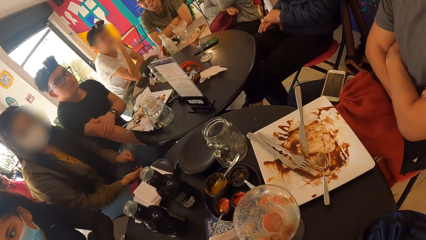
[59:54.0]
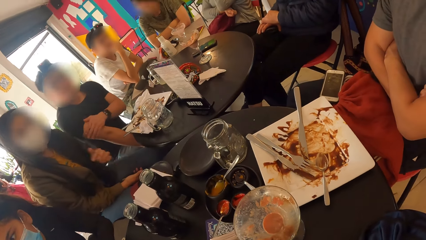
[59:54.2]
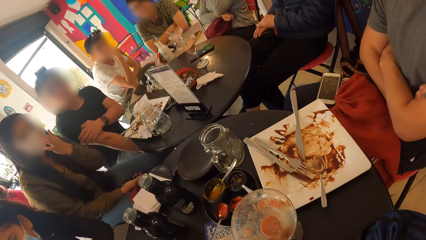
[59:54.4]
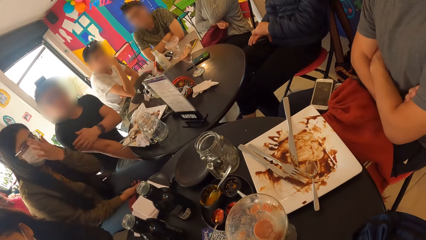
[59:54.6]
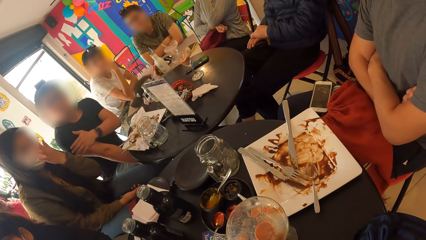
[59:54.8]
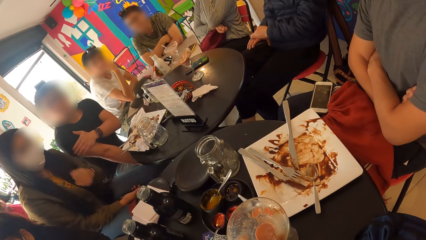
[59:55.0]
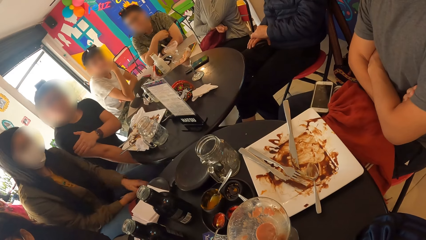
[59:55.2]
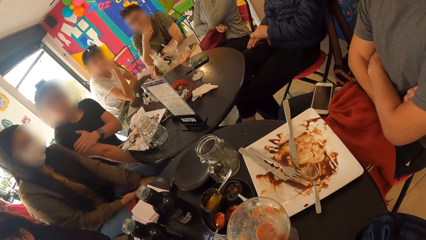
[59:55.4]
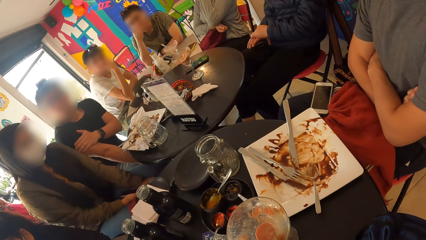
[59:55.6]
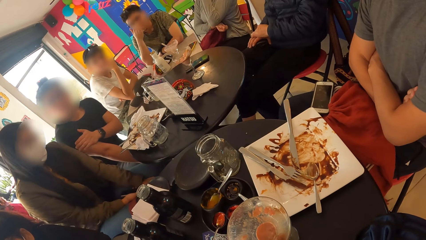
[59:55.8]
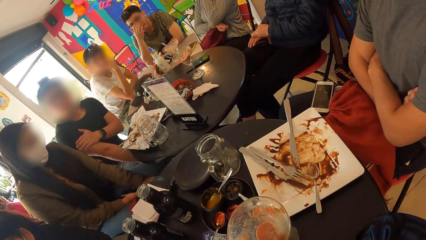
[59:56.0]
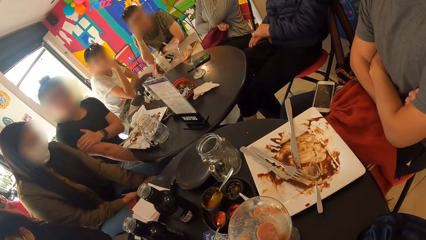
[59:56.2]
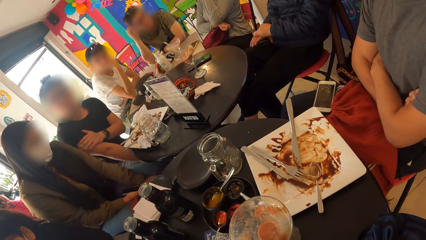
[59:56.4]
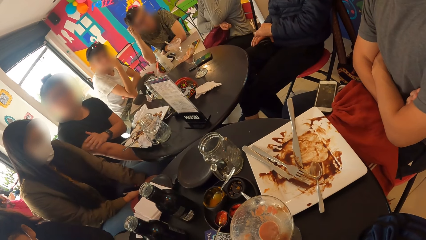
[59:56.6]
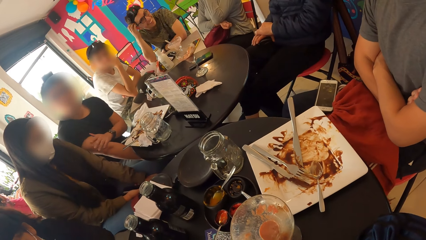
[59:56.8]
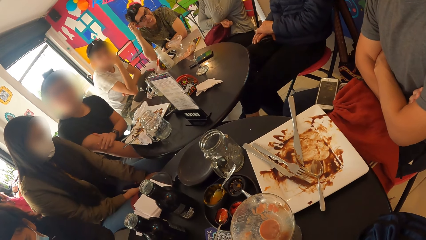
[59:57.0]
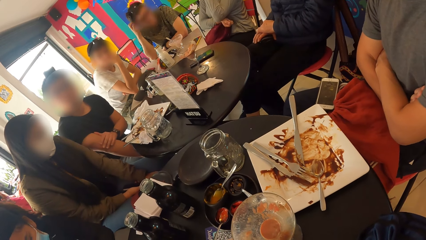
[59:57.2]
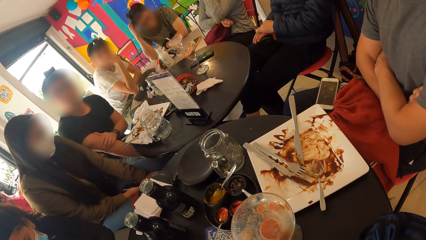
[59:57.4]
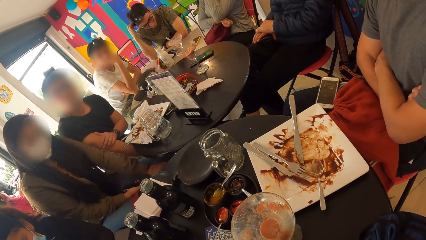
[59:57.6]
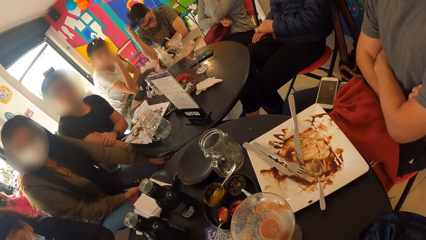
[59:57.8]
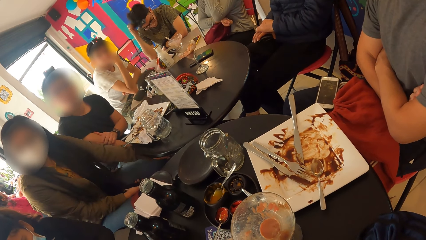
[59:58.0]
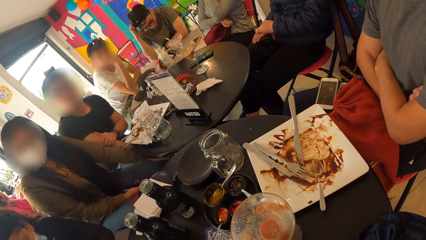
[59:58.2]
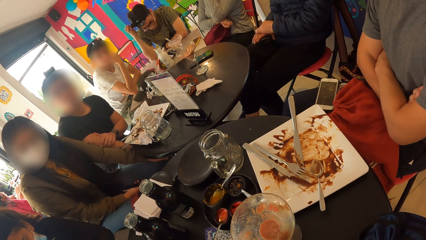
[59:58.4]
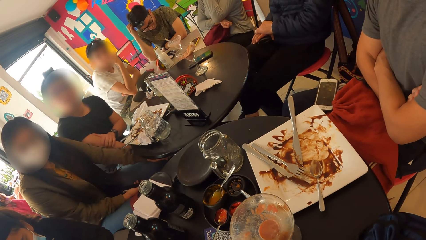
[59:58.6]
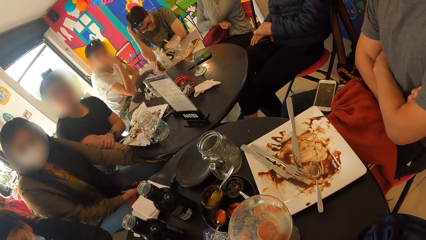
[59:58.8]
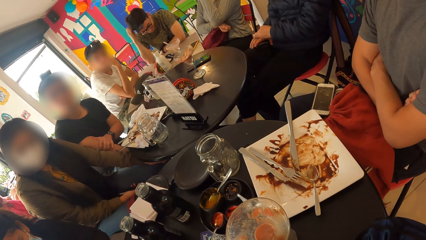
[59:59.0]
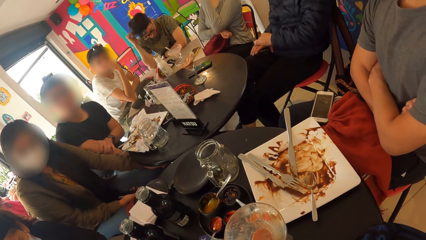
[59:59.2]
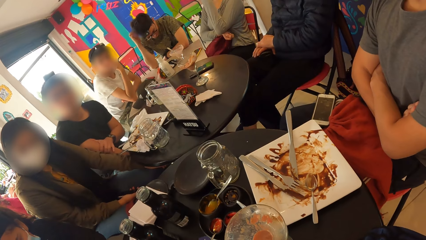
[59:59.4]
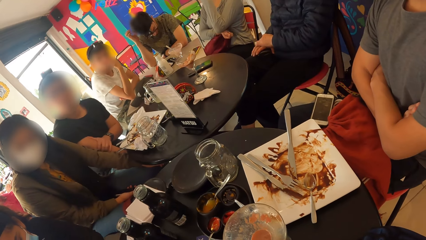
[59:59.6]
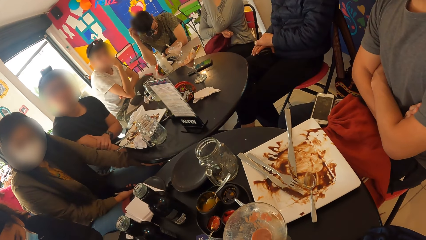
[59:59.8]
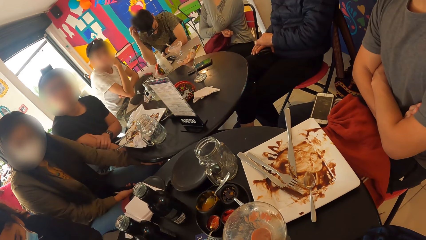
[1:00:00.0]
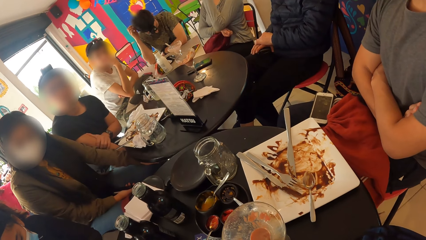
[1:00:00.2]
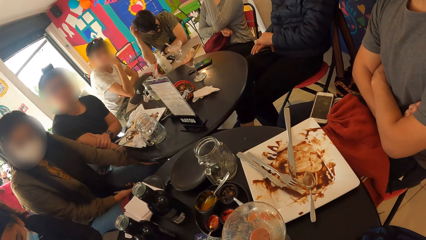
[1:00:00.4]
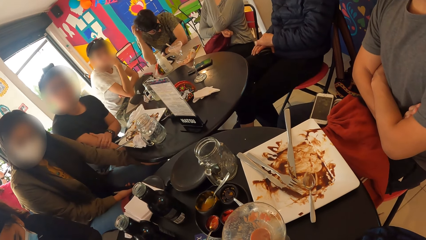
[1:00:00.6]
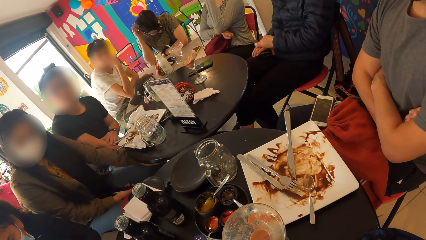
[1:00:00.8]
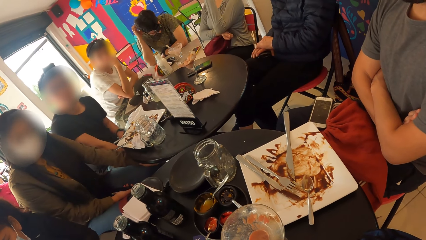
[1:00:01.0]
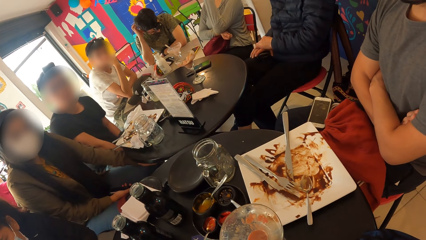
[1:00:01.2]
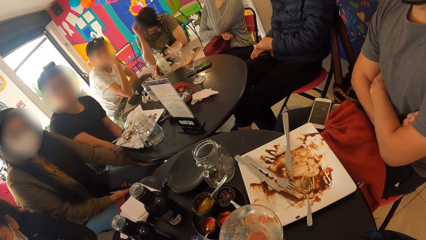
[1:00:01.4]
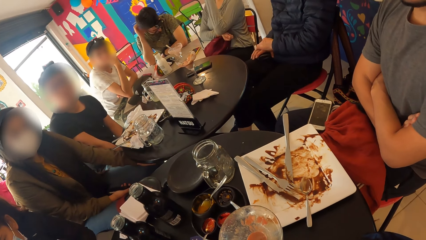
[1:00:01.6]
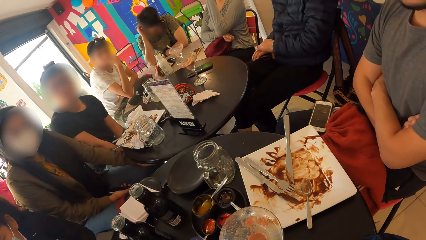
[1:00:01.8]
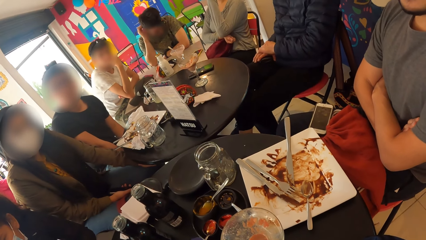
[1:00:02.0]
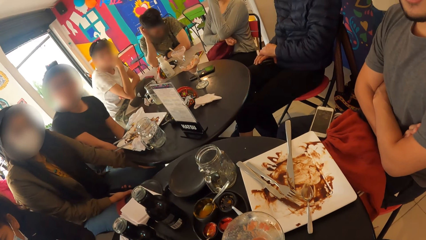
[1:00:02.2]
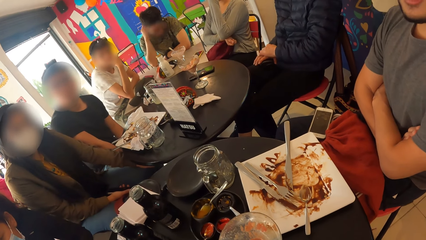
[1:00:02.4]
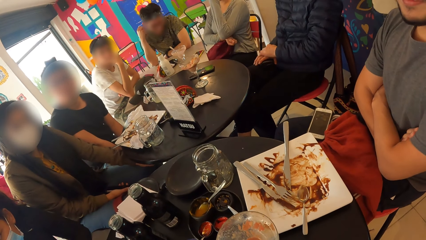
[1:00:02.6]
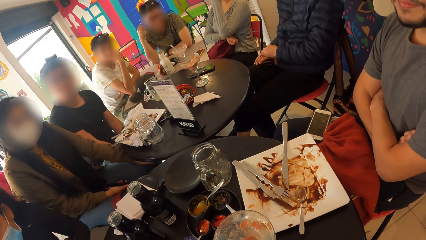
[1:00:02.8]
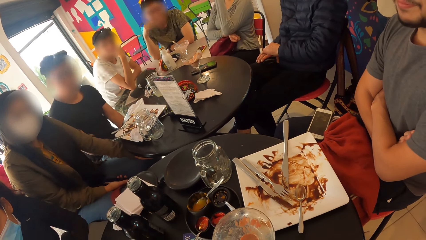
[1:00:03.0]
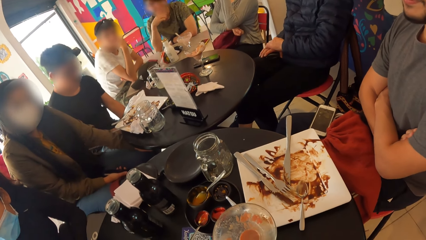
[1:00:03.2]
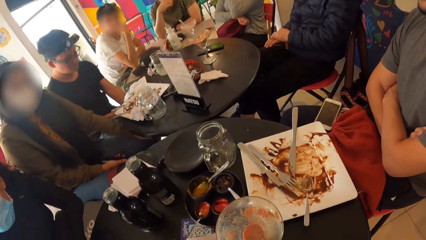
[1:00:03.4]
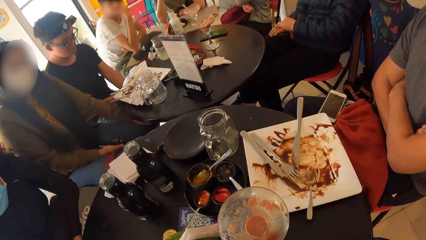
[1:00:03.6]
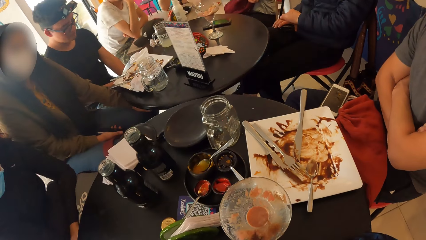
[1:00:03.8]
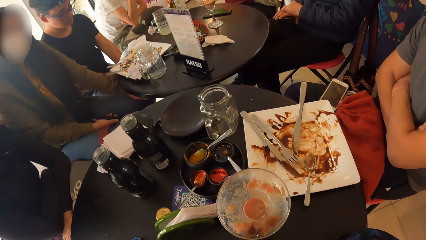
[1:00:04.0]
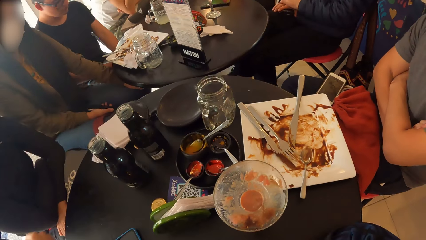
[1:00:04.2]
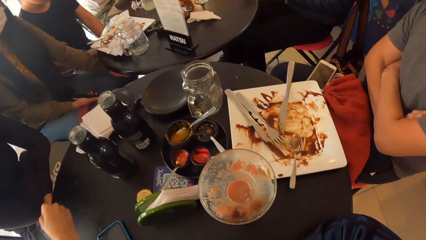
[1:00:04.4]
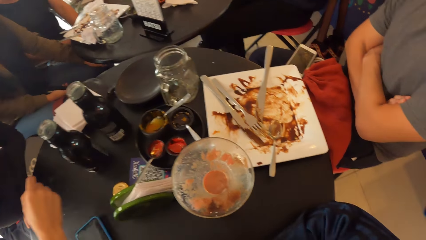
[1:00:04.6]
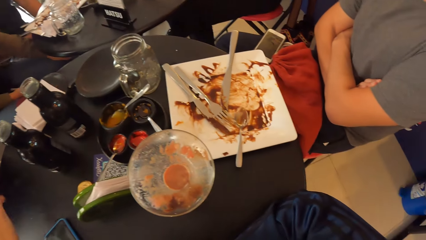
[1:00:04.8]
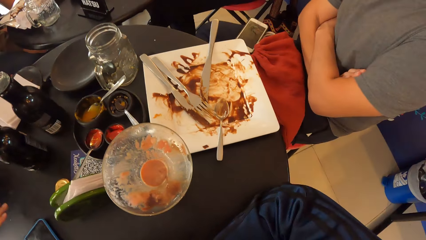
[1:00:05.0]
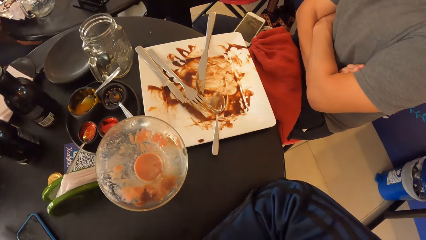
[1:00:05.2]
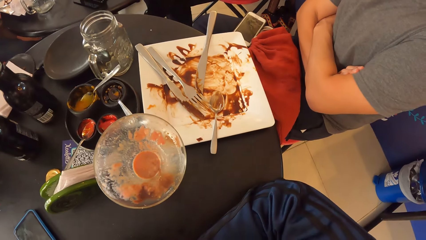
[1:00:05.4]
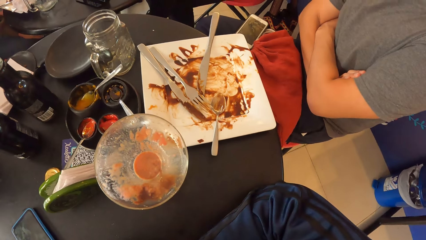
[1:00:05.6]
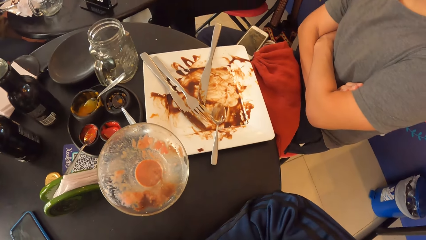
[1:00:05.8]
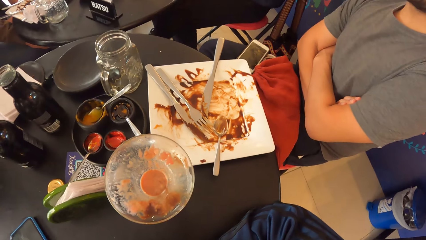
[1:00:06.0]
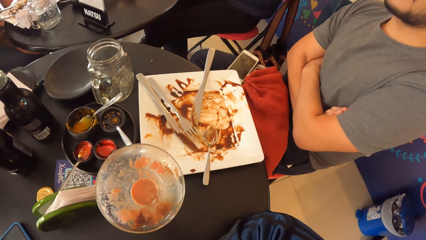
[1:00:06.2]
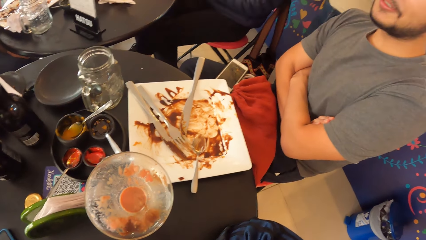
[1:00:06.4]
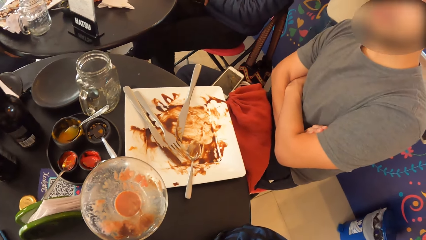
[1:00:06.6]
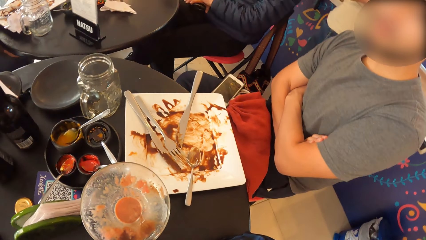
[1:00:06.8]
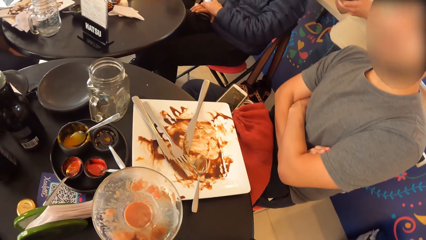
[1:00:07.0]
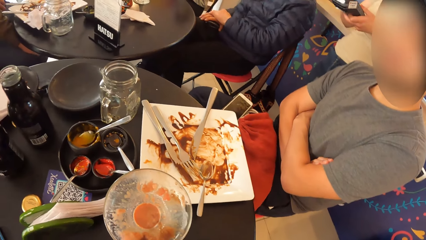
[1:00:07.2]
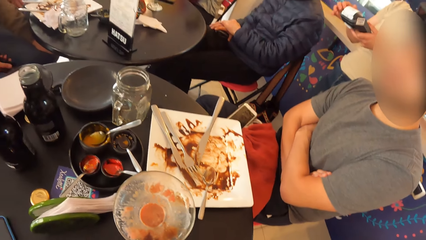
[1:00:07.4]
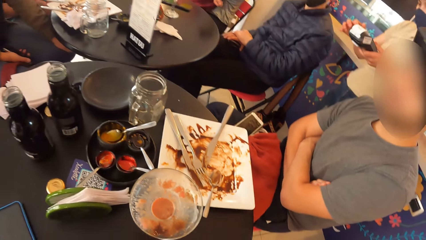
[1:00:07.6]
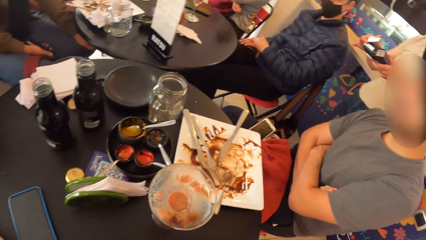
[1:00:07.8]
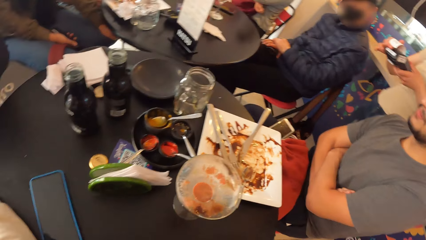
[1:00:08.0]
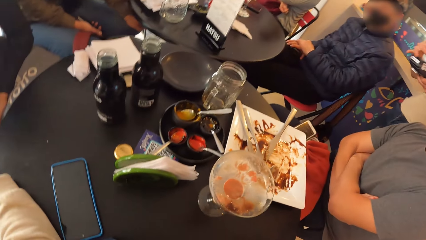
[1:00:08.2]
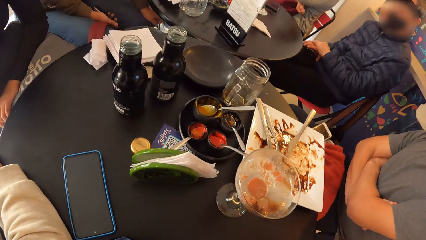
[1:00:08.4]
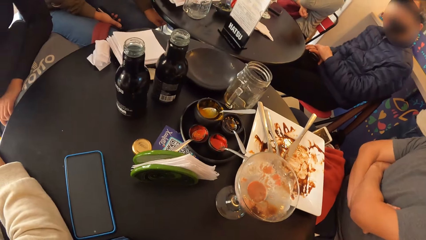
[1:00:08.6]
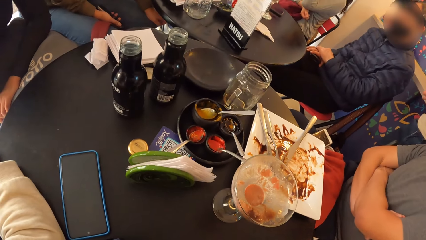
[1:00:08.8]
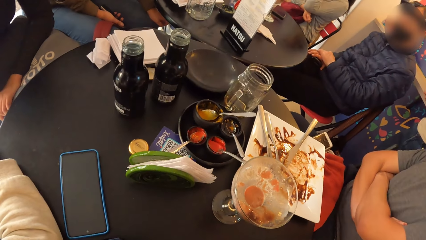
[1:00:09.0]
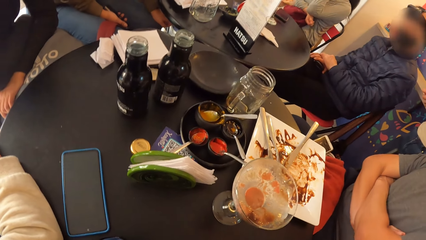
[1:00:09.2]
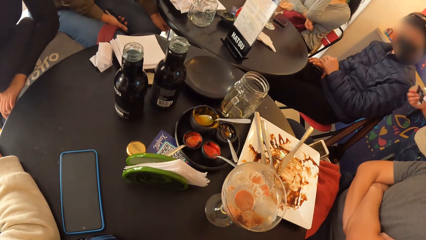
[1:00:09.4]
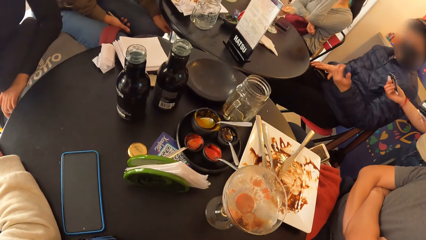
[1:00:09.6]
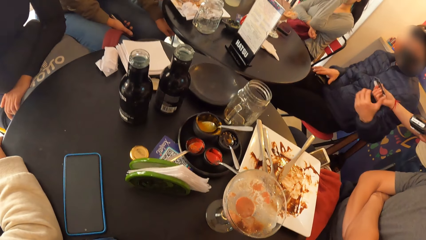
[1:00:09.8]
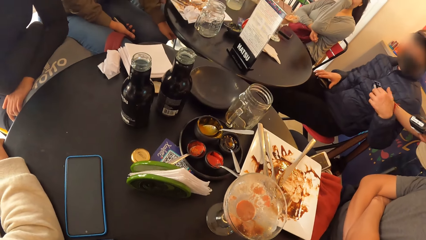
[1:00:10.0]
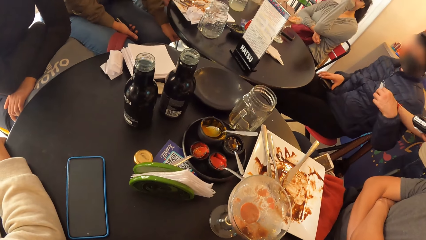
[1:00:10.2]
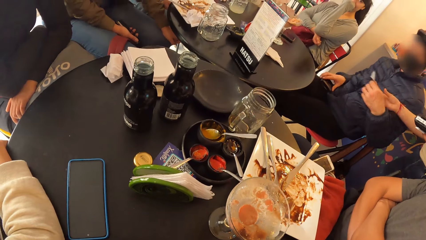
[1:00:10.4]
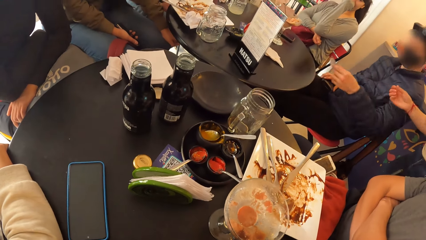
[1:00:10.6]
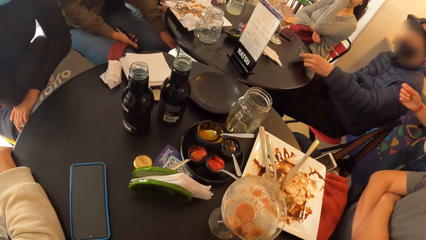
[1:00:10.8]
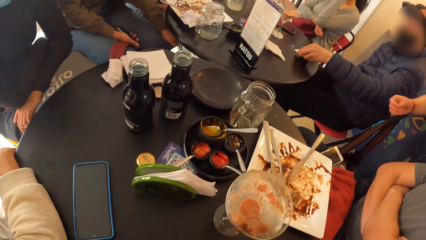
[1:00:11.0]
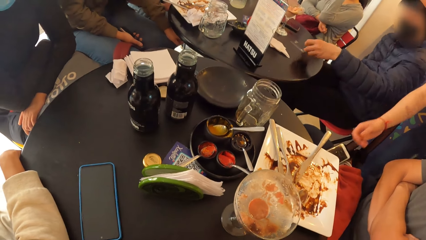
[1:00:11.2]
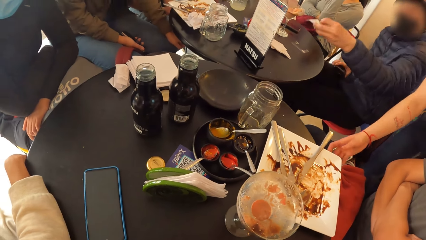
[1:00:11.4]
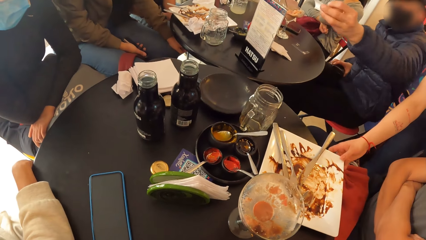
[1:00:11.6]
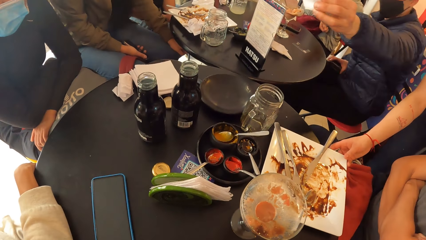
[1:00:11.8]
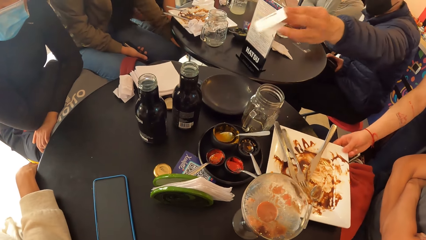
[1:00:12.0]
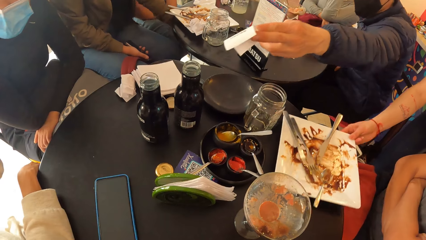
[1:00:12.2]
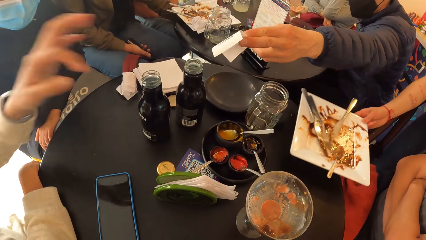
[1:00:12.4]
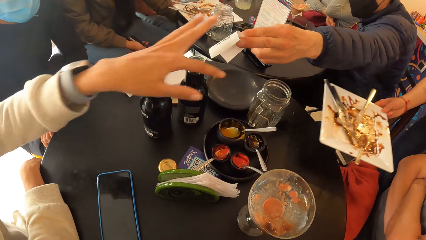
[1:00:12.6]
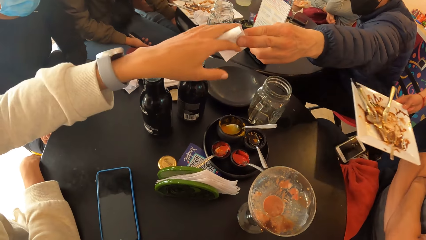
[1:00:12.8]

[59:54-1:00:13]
A man touches his head with his right hand. The waiter gives another man the debit card and a receipt. The other man puts the debit card on the table with his left hand. The waiter carries the plate from the table with his right hand. The other man gives the receipt to the woman with his left hand.
